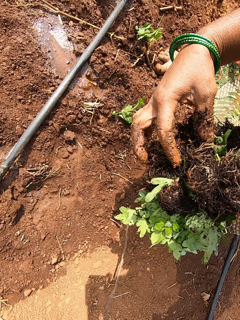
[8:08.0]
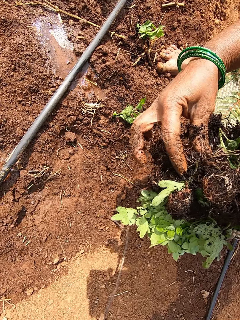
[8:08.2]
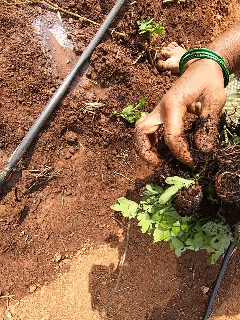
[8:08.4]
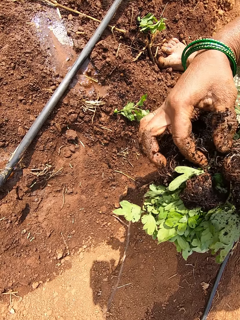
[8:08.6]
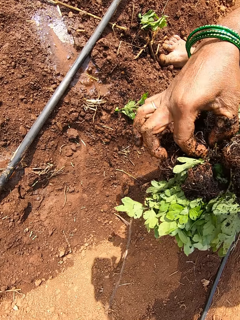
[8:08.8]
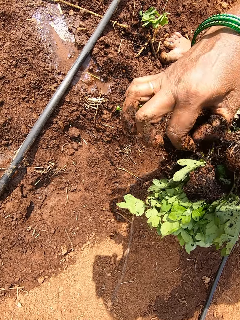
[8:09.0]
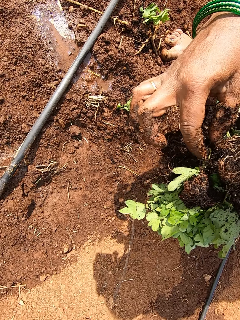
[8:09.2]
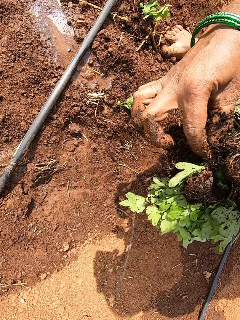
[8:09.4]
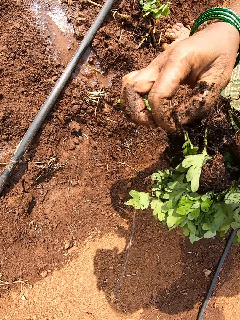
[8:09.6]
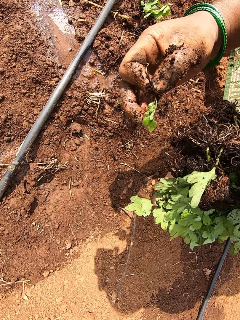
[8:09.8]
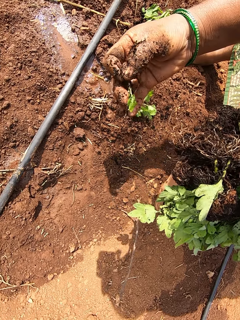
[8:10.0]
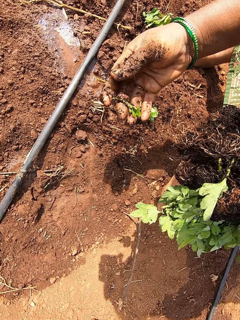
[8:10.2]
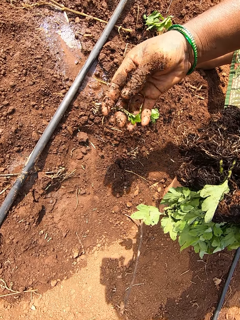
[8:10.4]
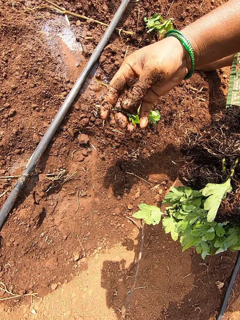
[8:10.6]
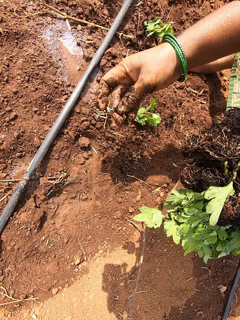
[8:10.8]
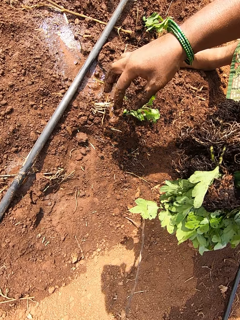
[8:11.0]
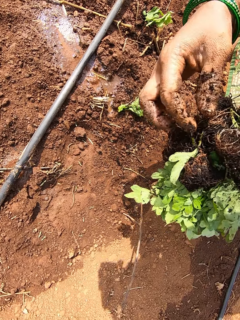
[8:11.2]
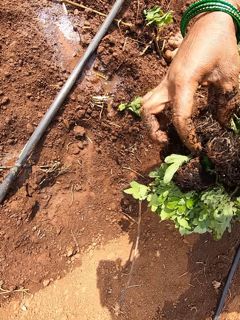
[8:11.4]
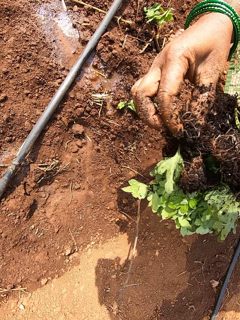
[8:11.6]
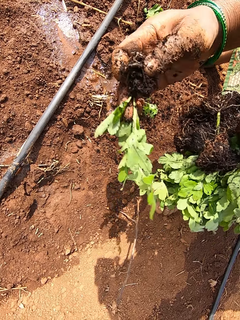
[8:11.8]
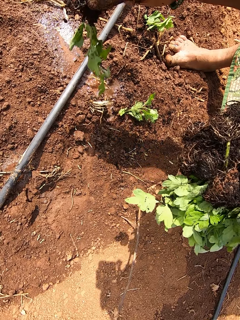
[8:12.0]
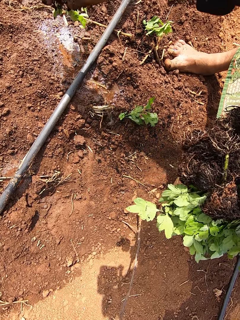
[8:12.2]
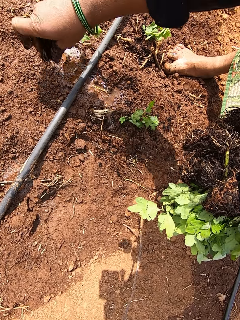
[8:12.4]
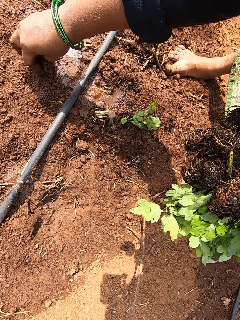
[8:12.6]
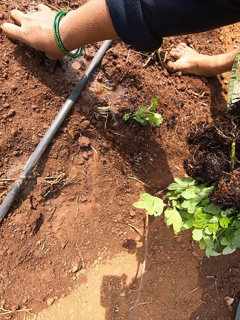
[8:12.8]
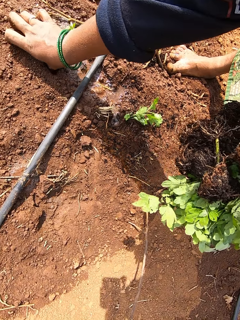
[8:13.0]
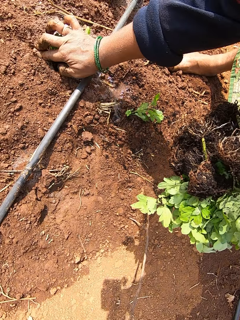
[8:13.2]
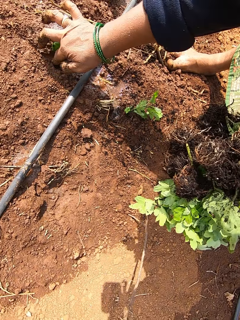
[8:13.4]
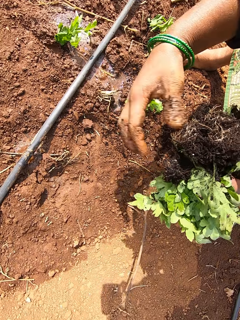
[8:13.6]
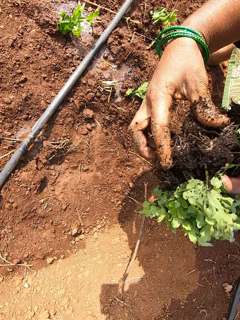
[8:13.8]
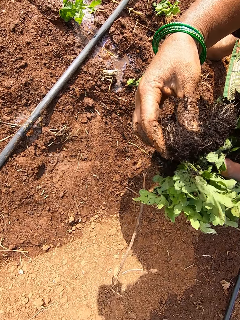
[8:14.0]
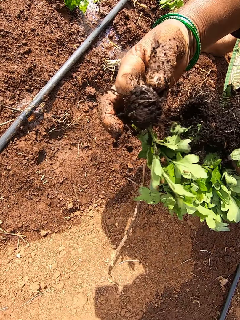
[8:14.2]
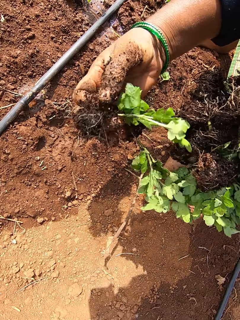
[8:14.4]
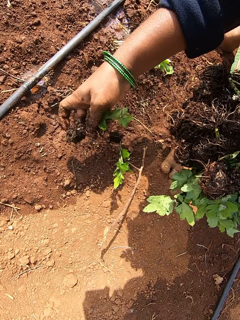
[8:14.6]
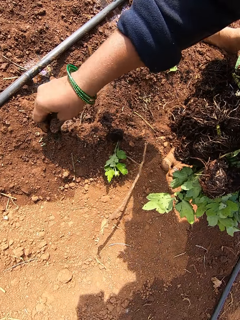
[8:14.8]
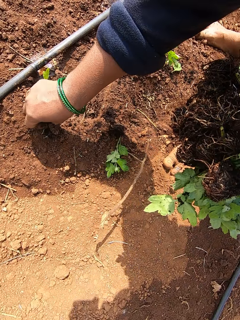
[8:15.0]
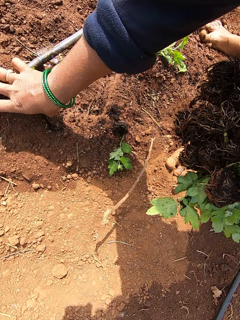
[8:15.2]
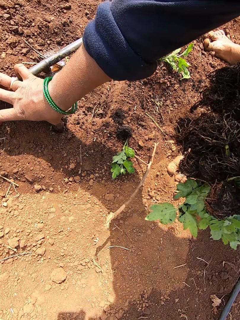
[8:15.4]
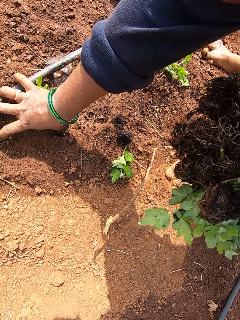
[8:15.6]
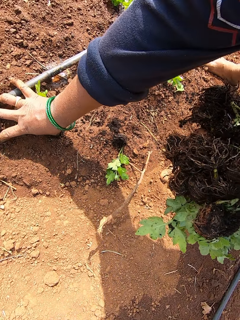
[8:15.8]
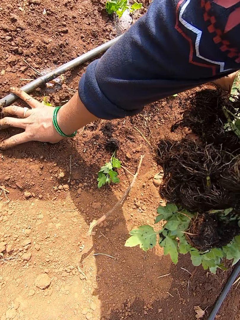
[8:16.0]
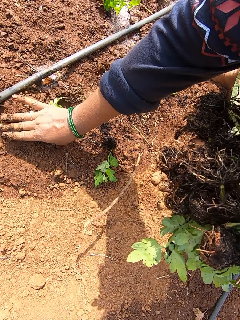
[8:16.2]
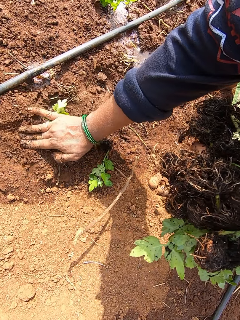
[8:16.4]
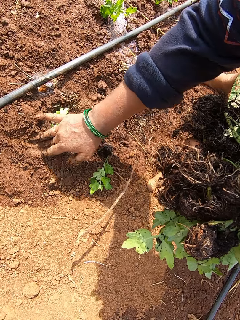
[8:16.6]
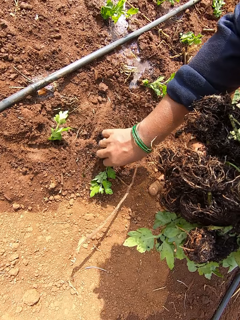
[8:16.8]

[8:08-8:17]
The camera wearer picks a collard green vegetable from the collard green vegetables in her left hand with her right hand. She drops the collard green vegetable in her right hand on the ground. She picks a collard green vegetable from the collard green vegetables in her left hand with her right hand. She plants the collard green vegetable in her right hand into the ground. She picks a collard green vegetable from the collard green vegetables in her left hand with her right hand. She plants the collard green vegetable in her right hand into the ground.

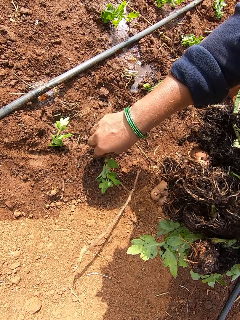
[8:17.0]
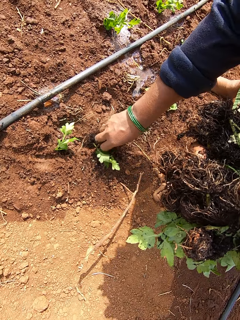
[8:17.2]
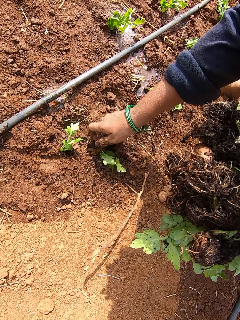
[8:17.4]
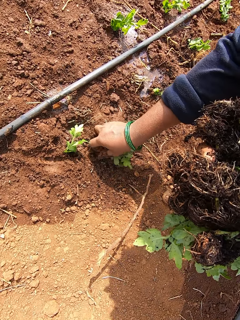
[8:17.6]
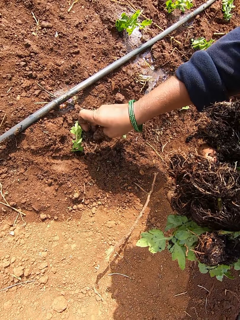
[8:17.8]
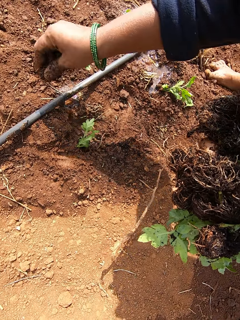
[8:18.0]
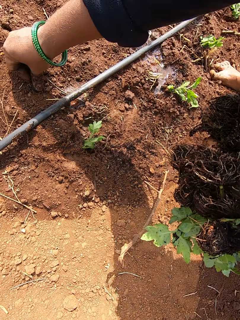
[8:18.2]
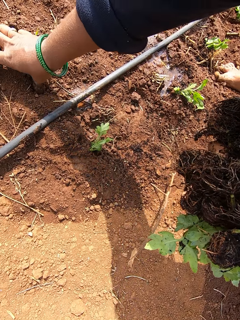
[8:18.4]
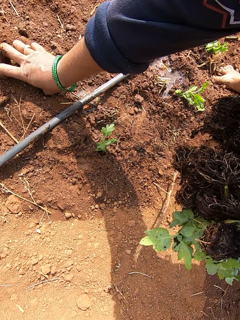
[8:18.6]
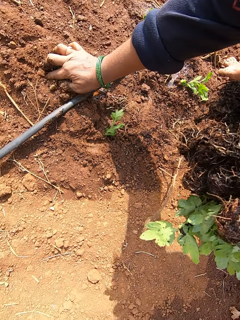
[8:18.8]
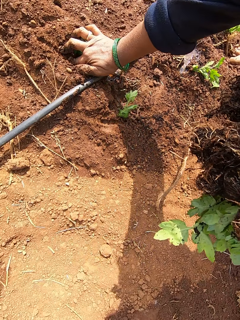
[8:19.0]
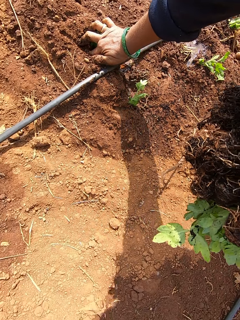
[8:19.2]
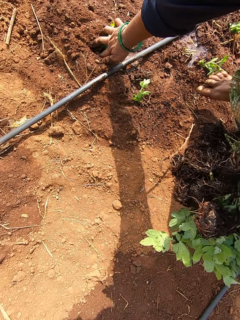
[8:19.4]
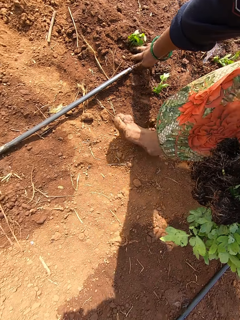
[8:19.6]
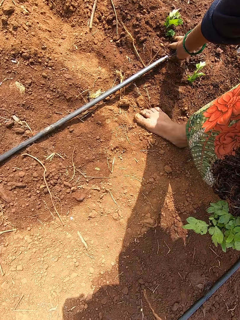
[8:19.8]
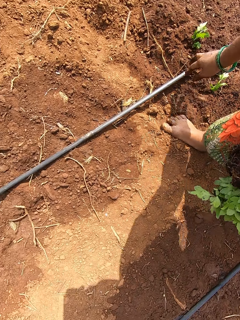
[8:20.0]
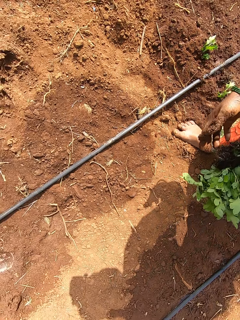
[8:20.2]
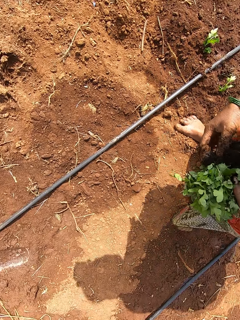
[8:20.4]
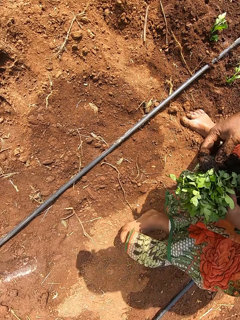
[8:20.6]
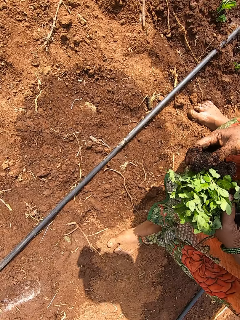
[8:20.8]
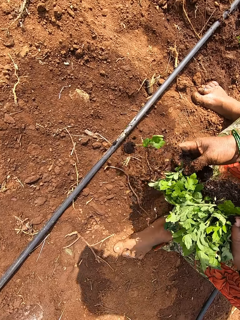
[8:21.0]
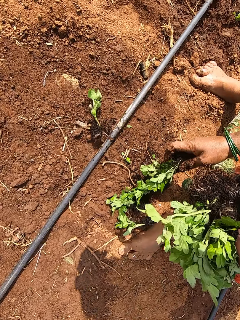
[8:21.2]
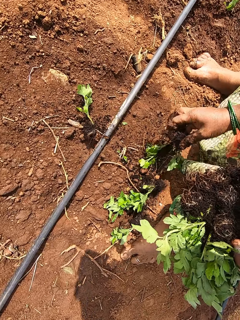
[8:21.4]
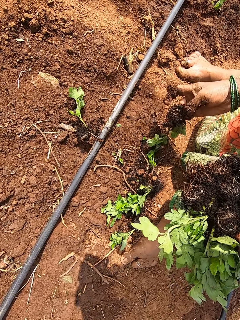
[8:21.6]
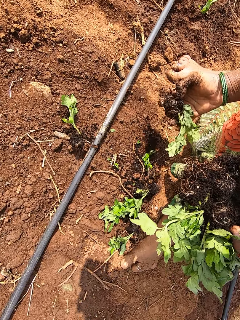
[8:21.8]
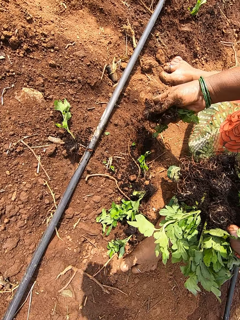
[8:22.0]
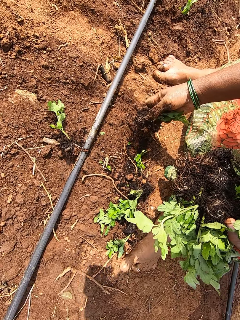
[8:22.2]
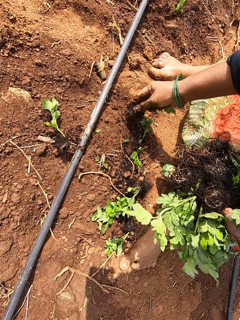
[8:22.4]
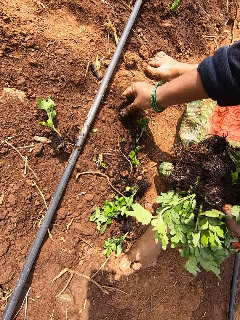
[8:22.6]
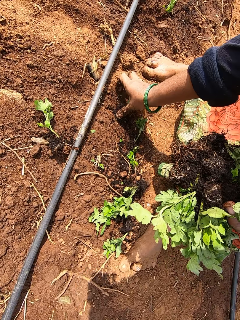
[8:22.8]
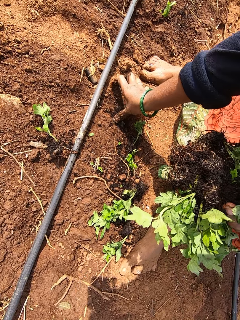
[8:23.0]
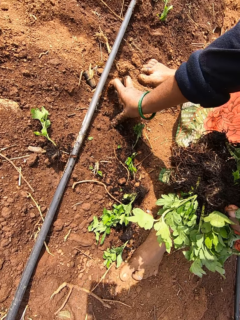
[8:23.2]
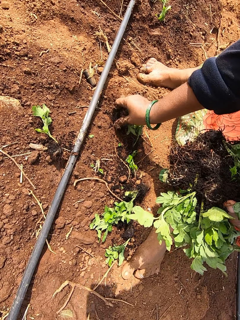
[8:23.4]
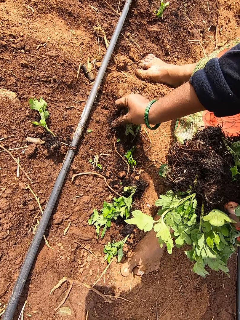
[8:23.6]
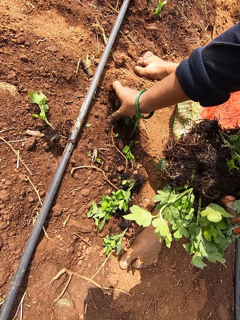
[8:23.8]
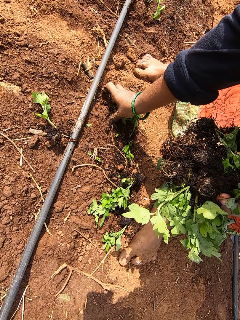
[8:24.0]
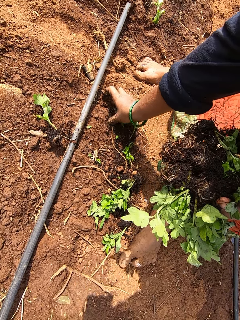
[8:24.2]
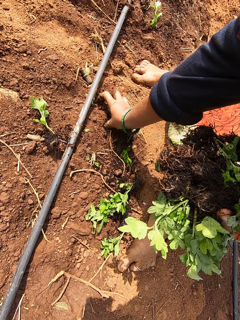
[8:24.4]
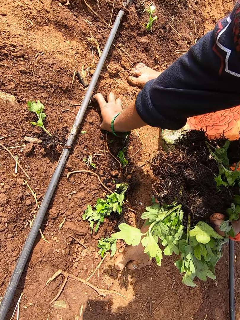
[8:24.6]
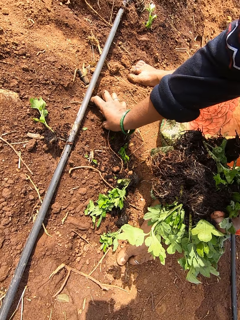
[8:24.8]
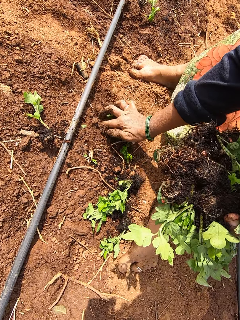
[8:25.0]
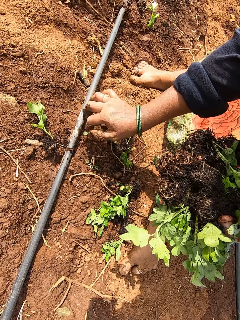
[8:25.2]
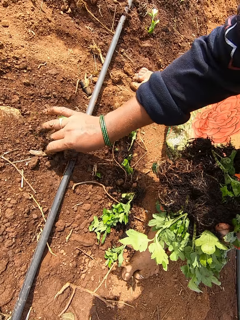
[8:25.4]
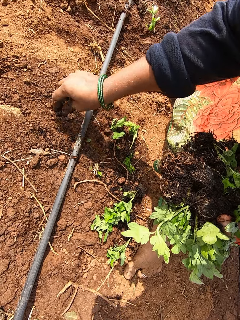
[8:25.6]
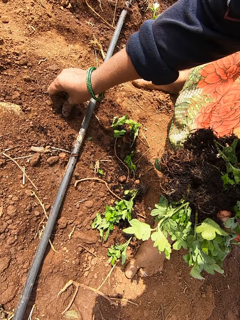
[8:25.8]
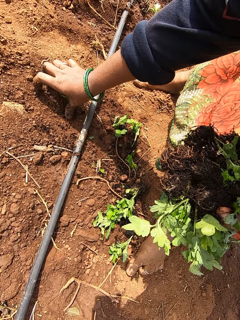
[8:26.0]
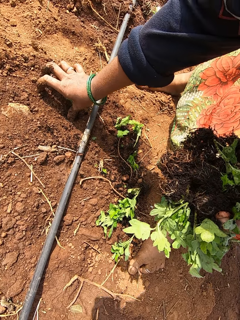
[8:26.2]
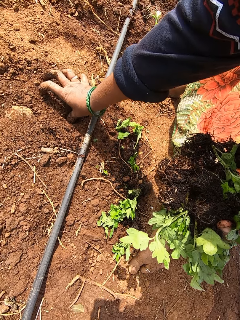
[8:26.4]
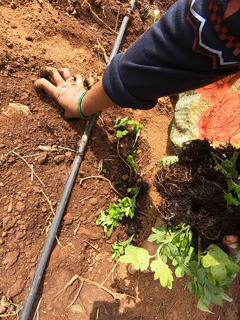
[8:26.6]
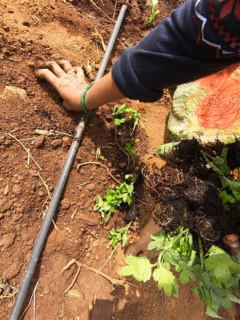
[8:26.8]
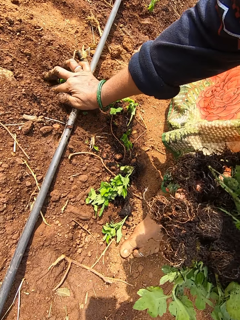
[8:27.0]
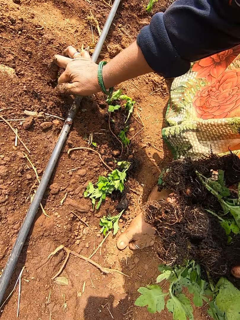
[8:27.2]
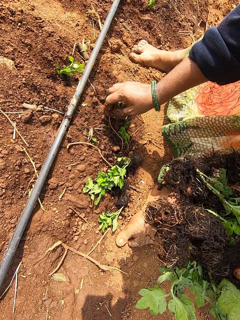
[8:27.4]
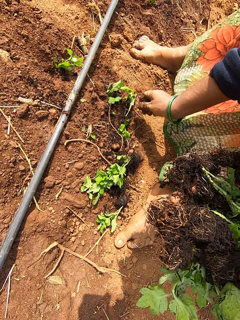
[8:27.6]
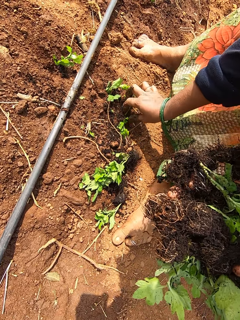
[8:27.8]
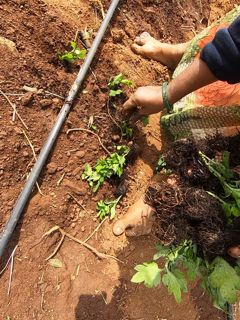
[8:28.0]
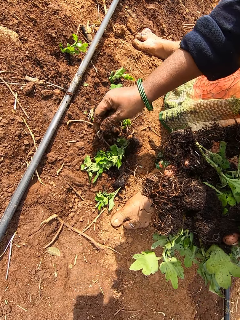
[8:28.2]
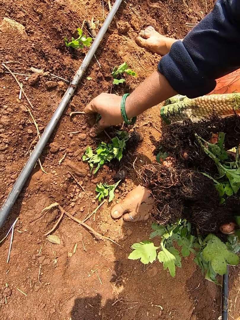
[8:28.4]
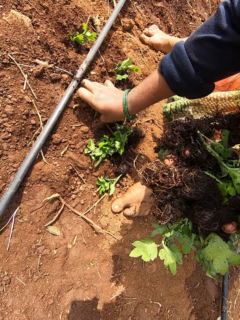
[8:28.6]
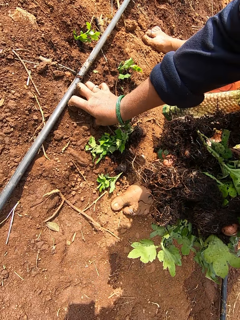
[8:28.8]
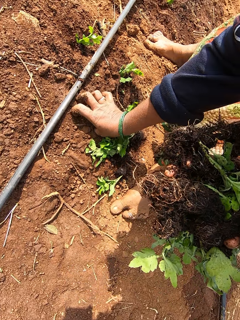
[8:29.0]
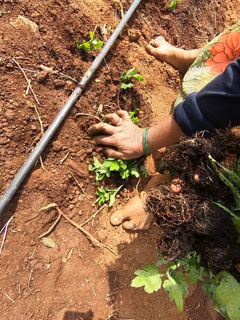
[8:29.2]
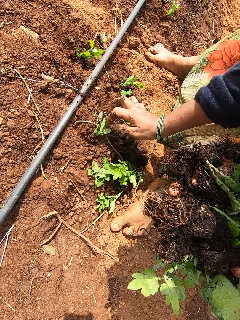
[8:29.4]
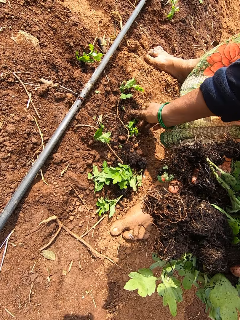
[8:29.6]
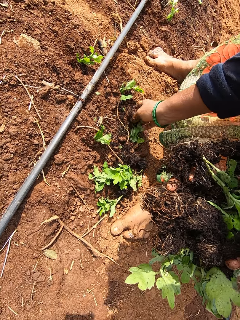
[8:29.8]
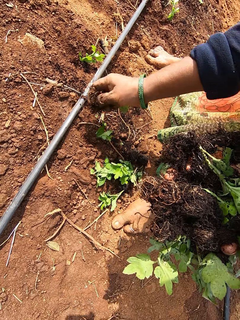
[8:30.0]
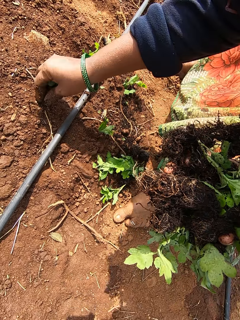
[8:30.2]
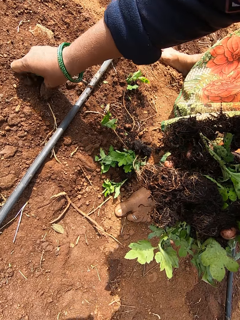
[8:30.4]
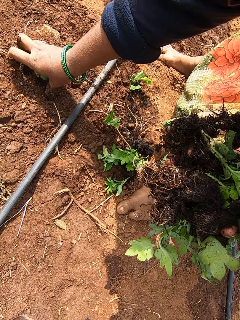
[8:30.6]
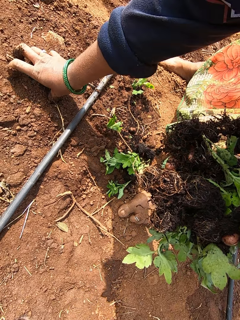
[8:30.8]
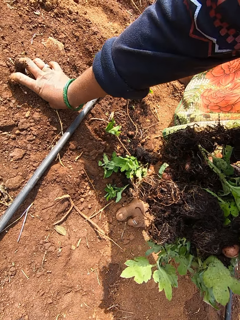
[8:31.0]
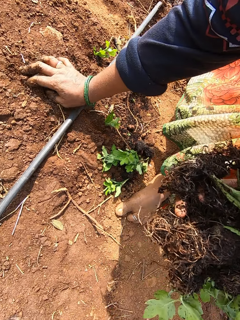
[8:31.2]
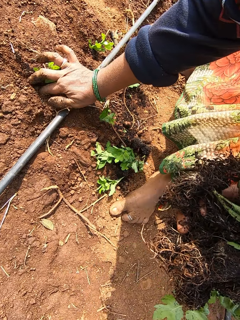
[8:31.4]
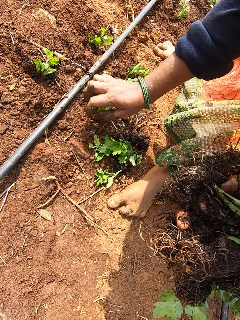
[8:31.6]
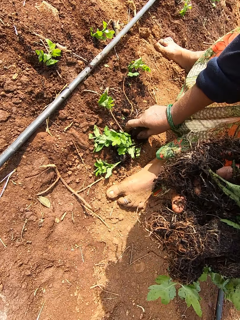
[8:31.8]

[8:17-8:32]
The camera wearer picks a collard green vegetable from the ground with her right hand. She picks the collard green vegetable from the ground with her right hand. She plants the collard green vegetable in her right hand into the ground. She moves further. She picks a collard green vegetable from the collard green vegetables in her left hand with her right hand. She plants the collard green vegetable in her right hand into the ground. She picks a collard green vegetable from the ground with her right hand. She plants the collard green vegetable in her right hand into the ground. She picks a collard green vegetable from the ground with her right hand. She plants the collard green vegetable in her right hand into the ground. She picks a collard green vegetable from the ground with her right hand. She plants the collard green vegetable in her right hand into the ground.
